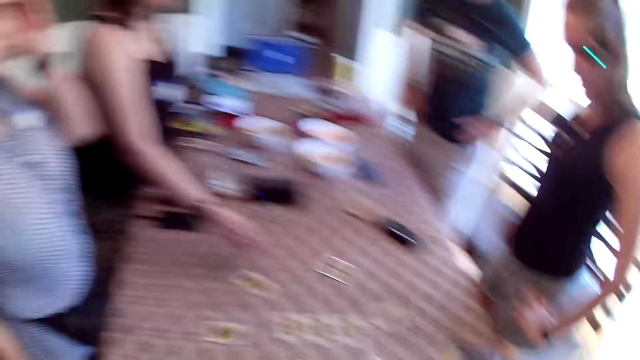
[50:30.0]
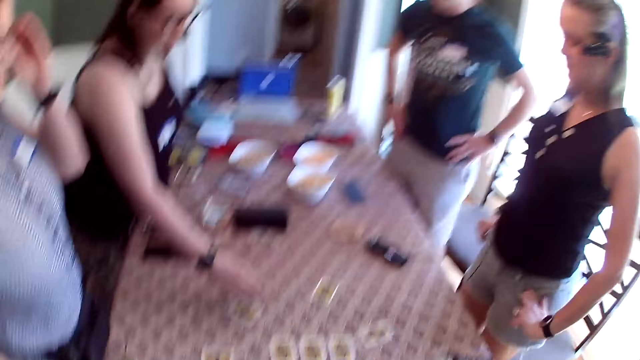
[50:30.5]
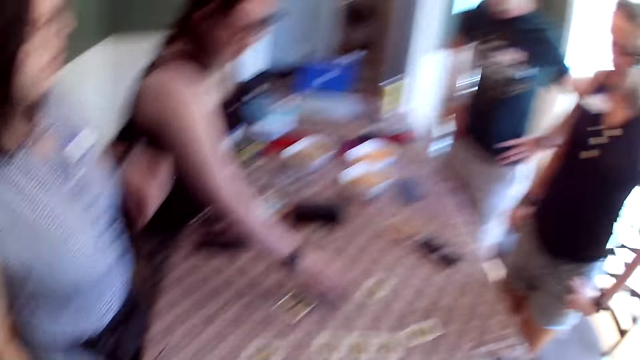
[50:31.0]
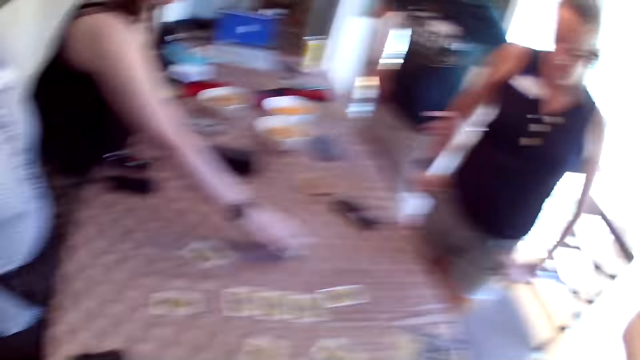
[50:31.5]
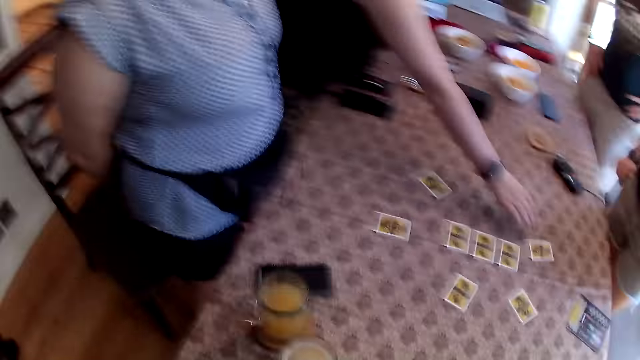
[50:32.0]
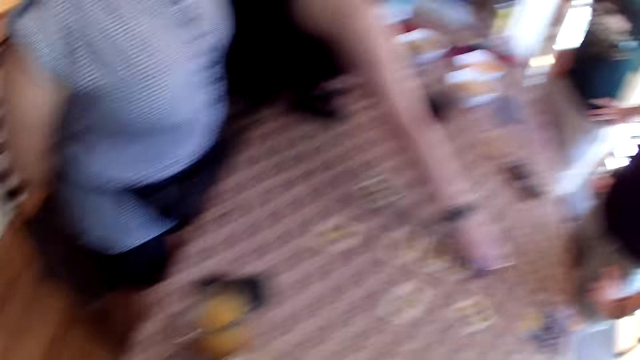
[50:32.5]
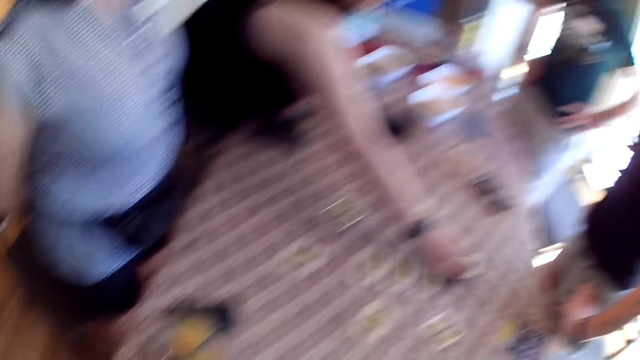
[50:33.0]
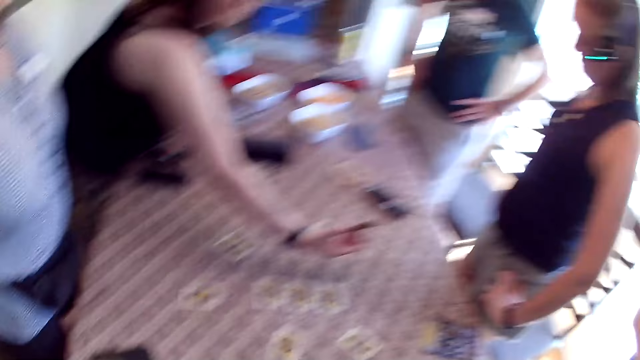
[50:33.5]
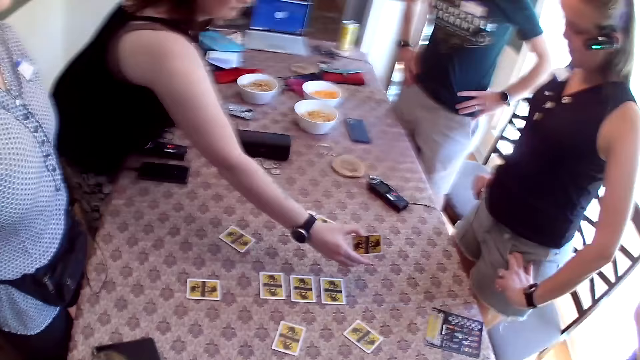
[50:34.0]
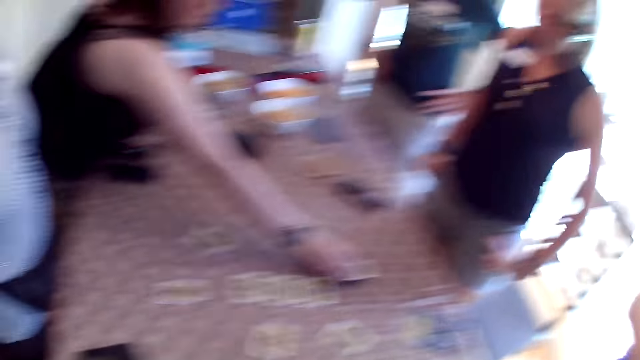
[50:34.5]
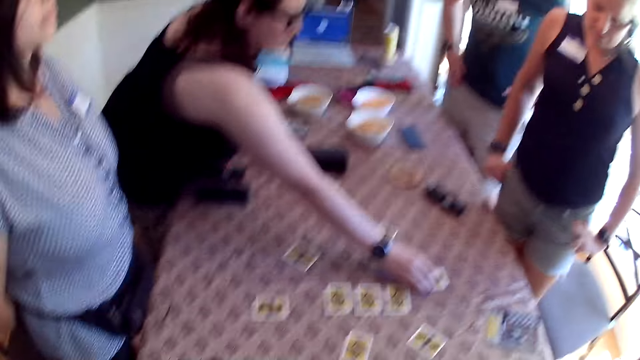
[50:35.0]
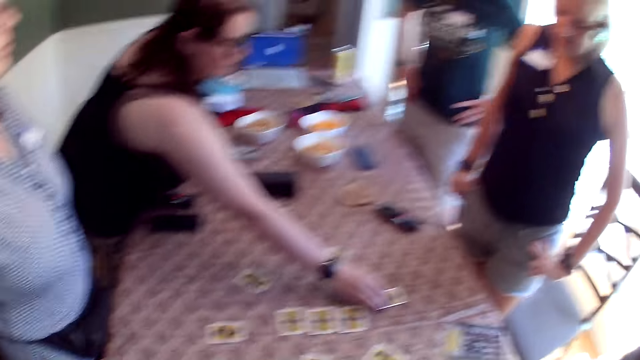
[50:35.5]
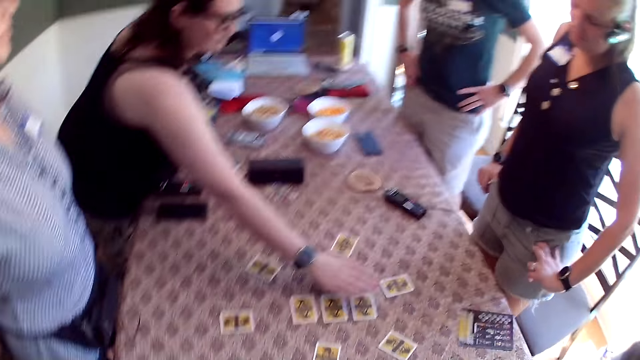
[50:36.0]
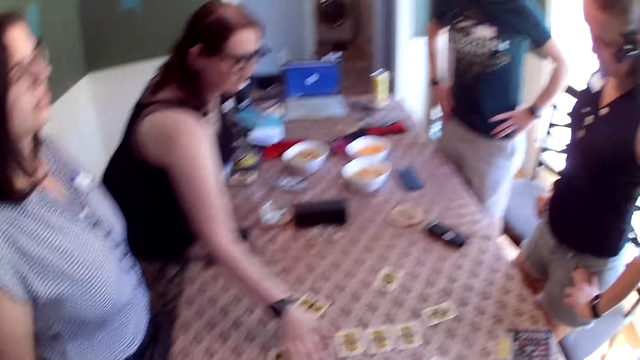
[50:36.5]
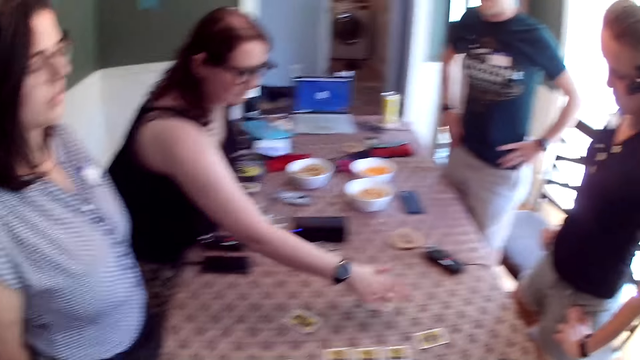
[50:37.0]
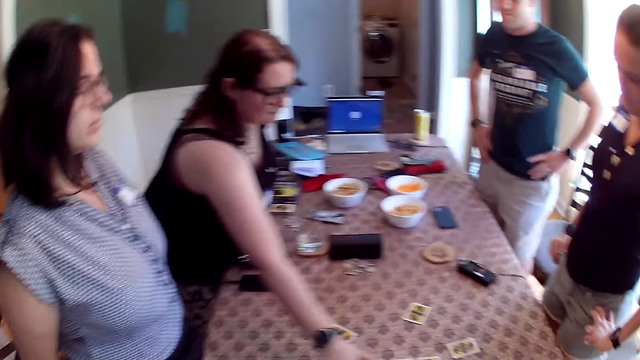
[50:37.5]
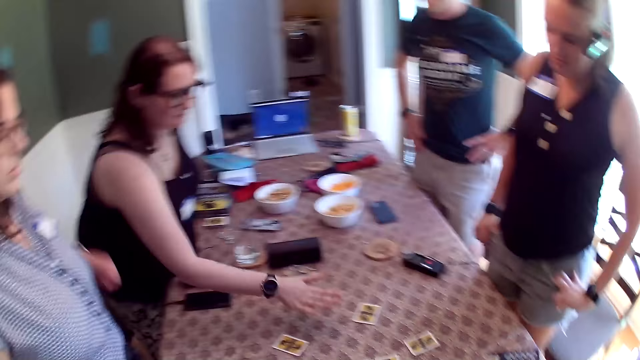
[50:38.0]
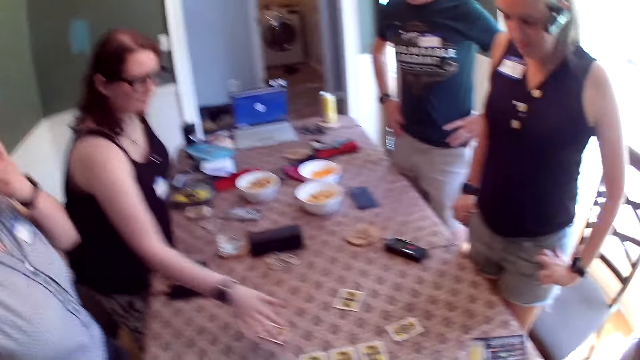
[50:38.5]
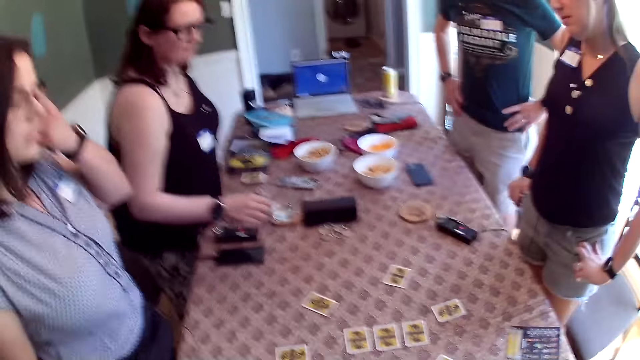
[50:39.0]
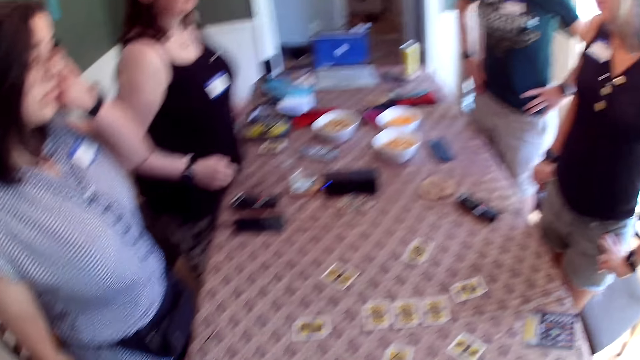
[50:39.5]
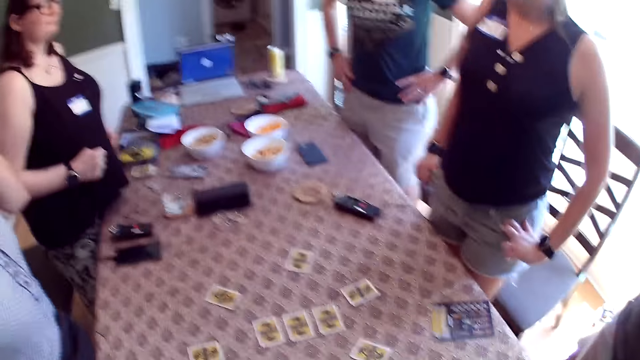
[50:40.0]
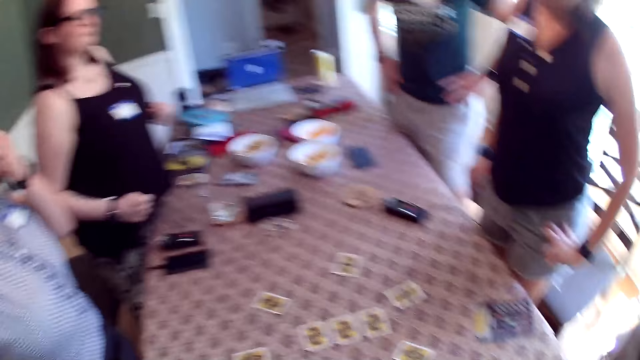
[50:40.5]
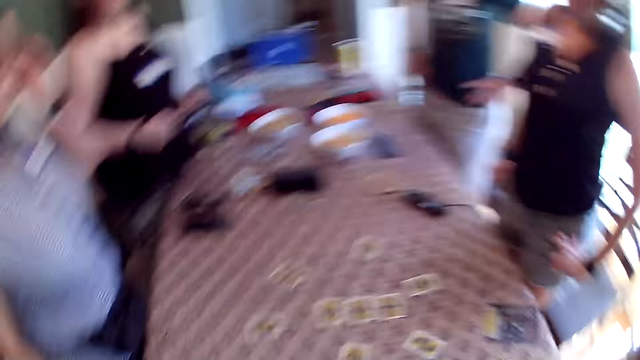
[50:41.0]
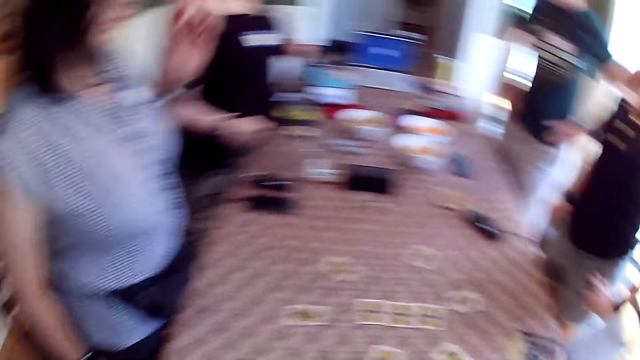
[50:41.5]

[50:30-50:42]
The woman picks up a card with her right hand. She drops the card on the table with her right hand and hovers her right hand over the table.

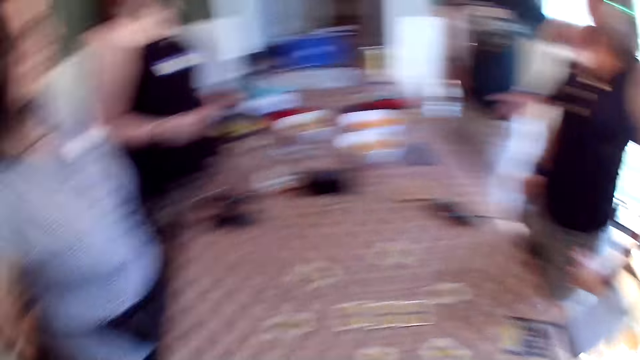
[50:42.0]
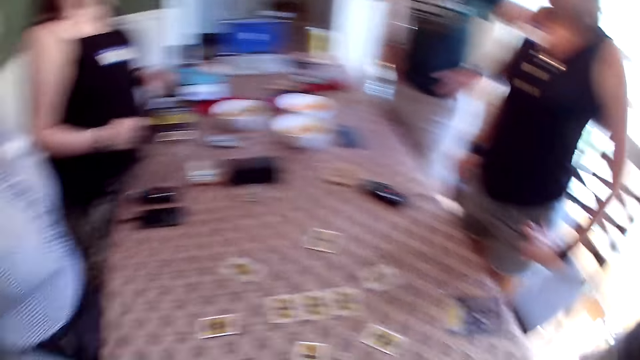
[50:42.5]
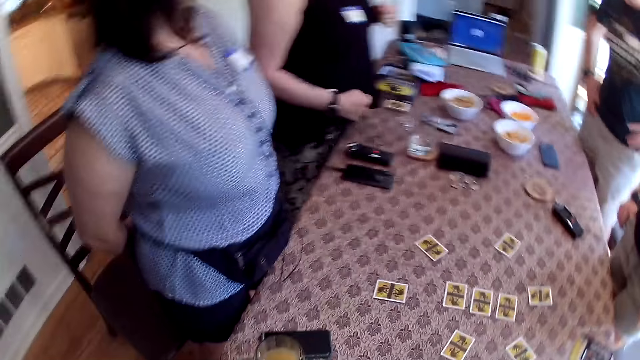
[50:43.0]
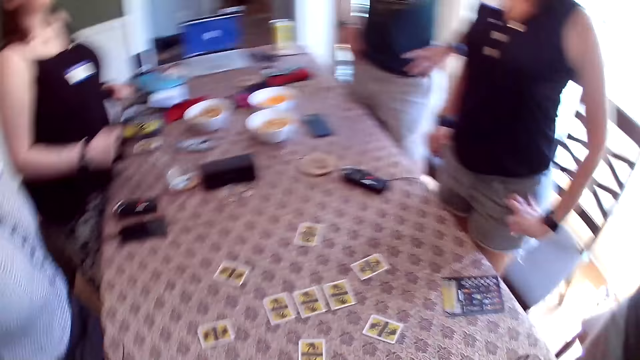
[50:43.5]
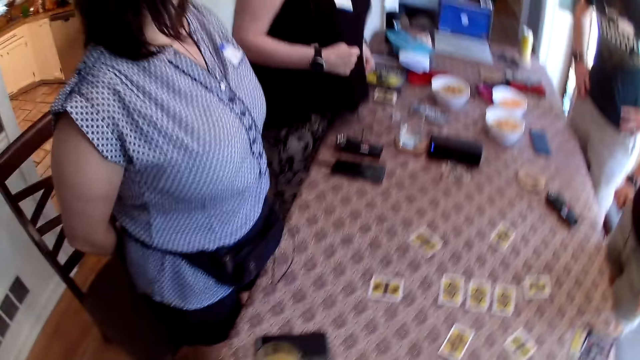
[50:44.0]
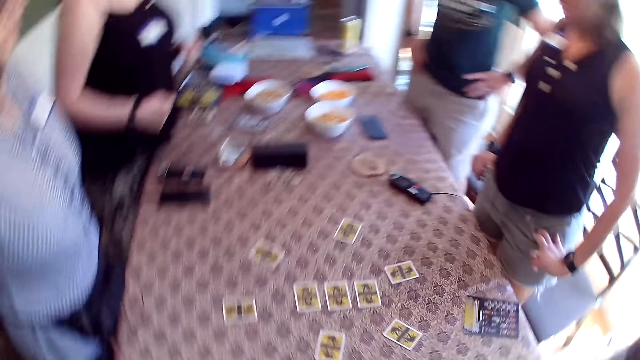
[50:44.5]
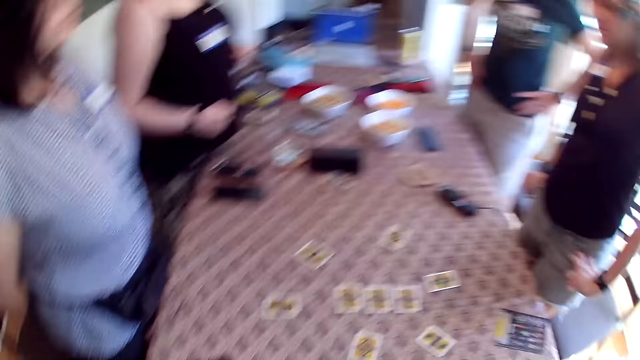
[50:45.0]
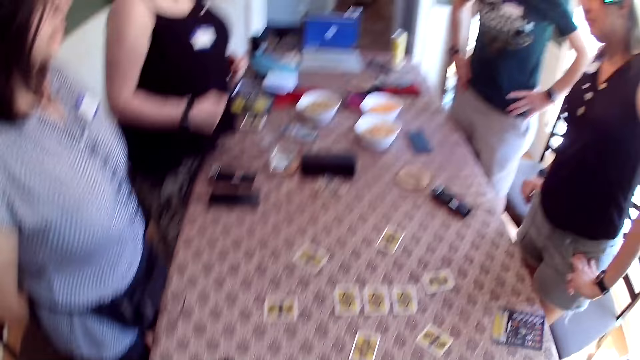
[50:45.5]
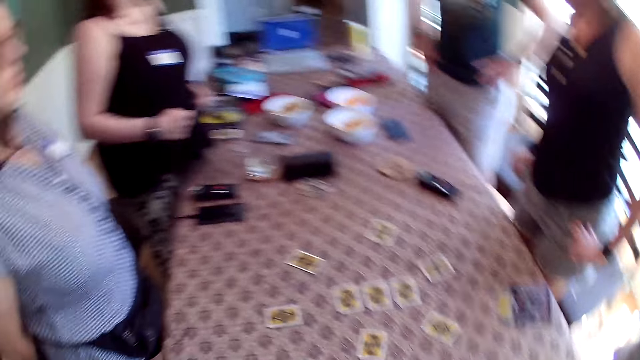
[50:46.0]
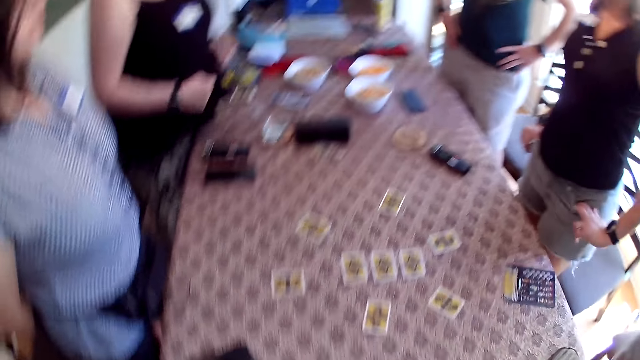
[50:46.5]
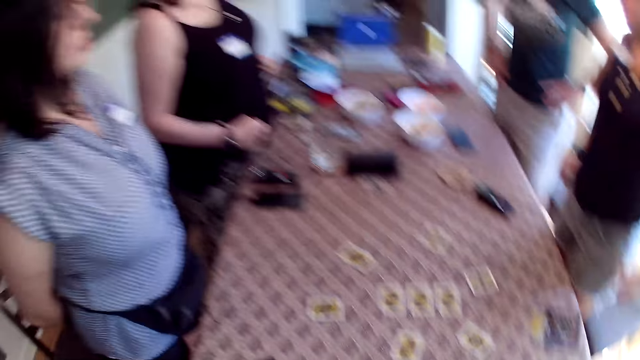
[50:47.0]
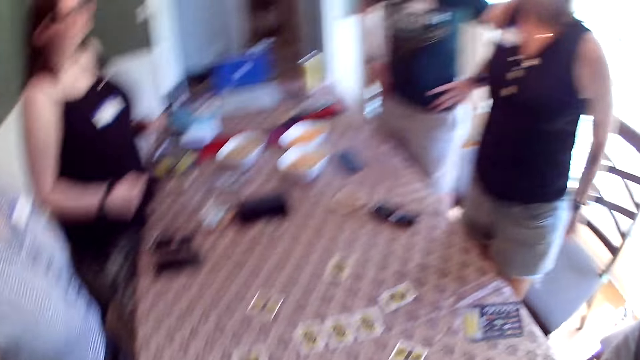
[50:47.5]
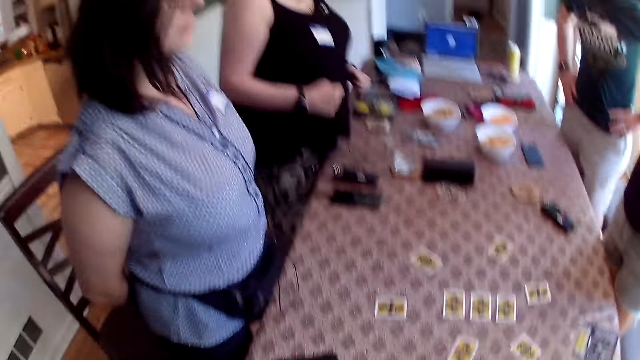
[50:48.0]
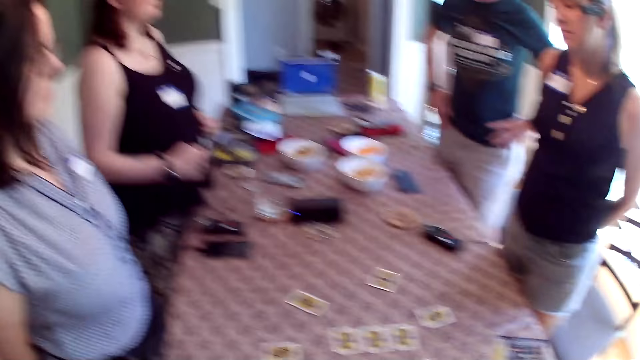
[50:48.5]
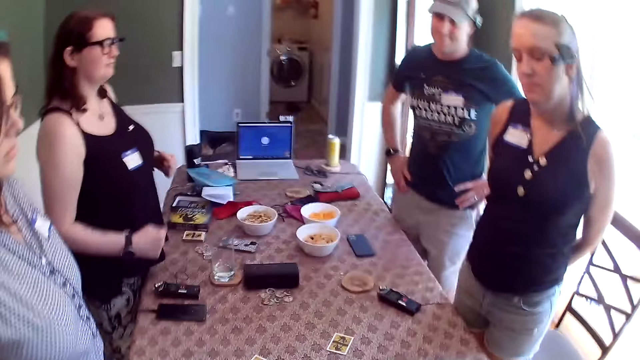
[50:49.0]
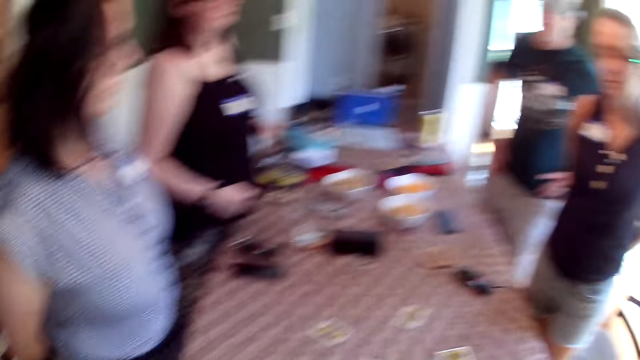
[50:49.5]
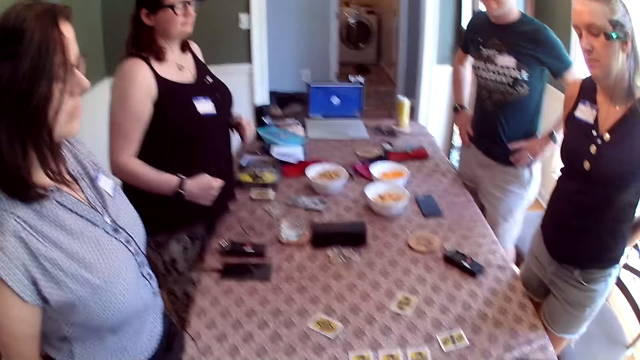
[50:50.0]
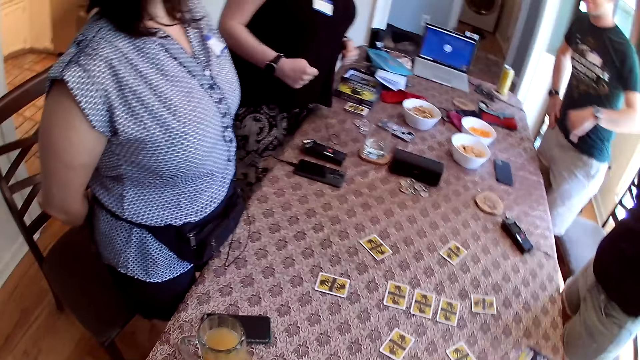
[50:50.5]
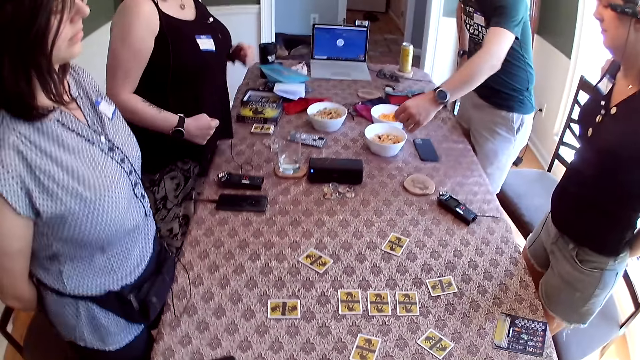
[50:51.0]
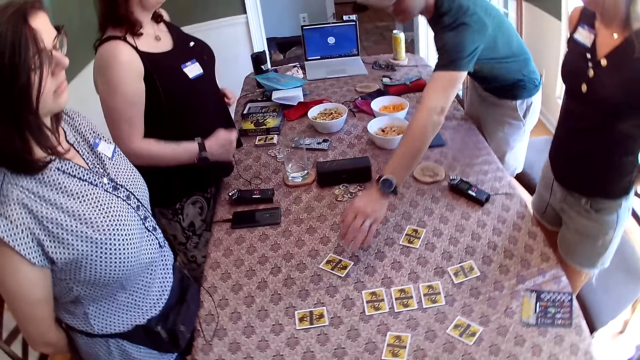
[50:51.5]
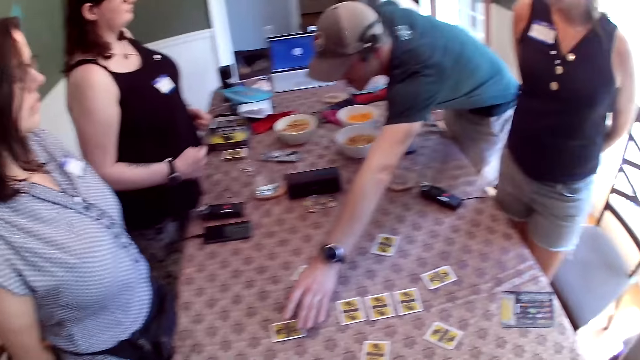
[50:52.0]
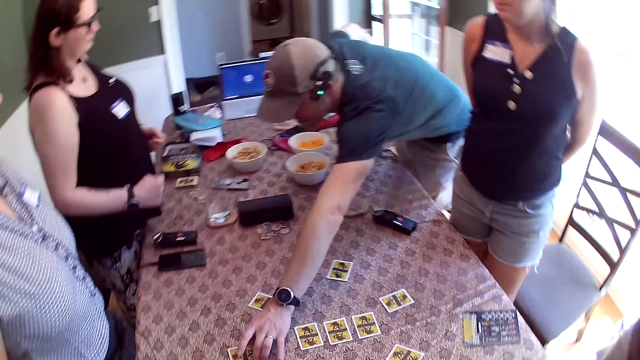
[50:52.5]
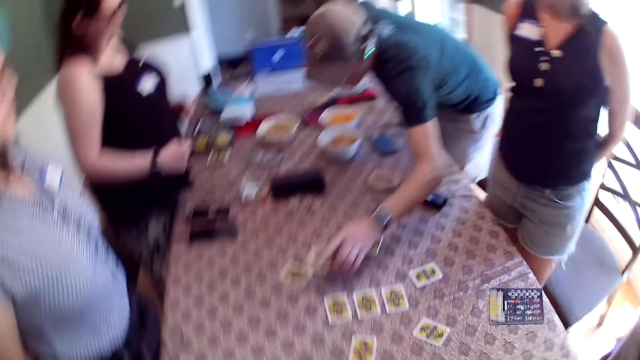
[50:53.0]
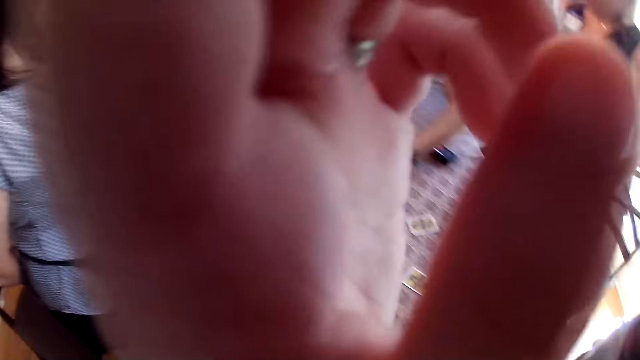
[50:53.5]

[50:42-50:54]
A man picks a card with his left hand. The man drops the card with his left hand.
